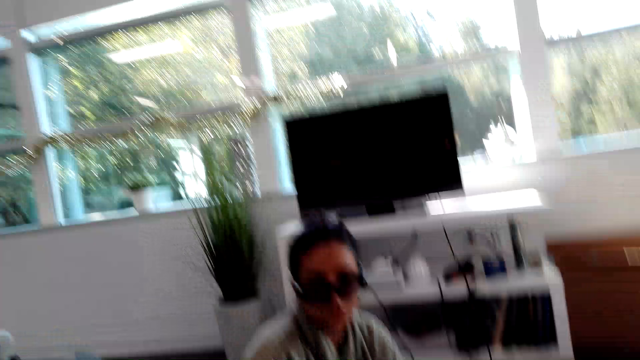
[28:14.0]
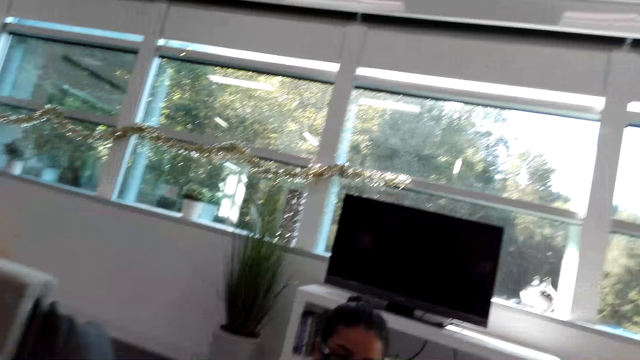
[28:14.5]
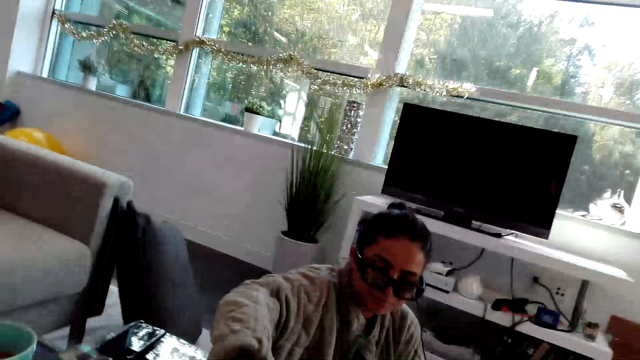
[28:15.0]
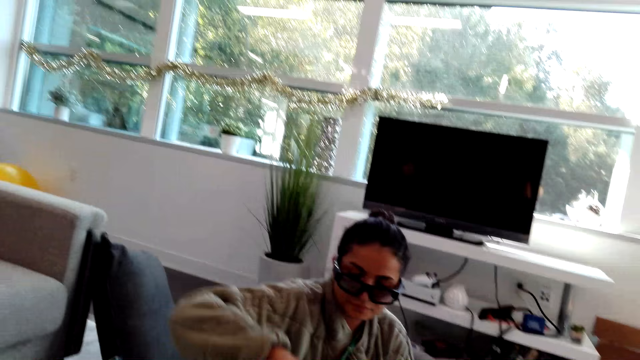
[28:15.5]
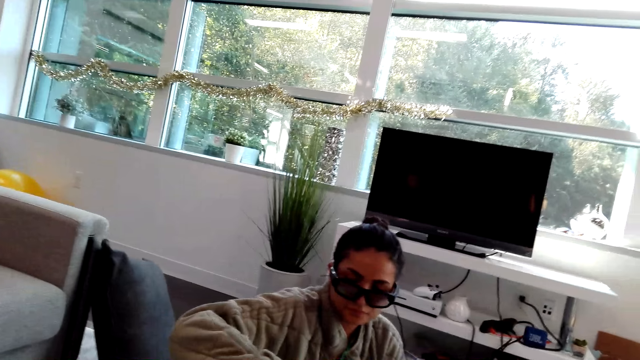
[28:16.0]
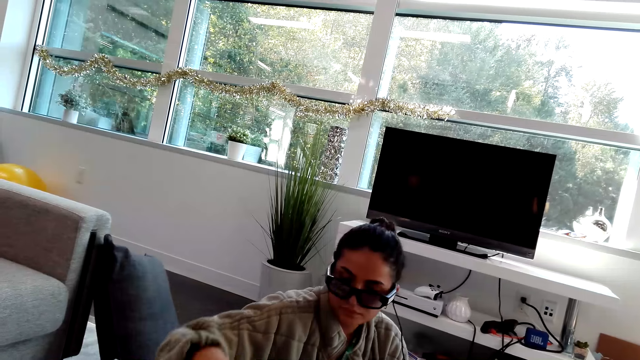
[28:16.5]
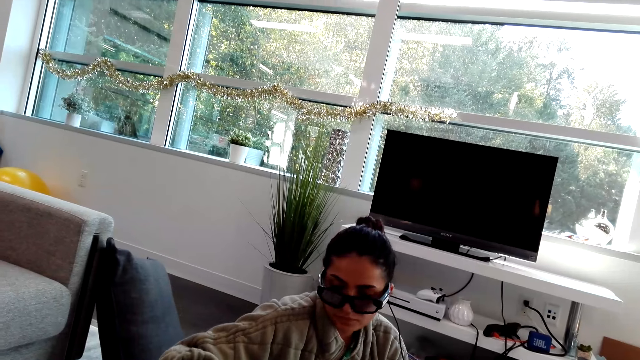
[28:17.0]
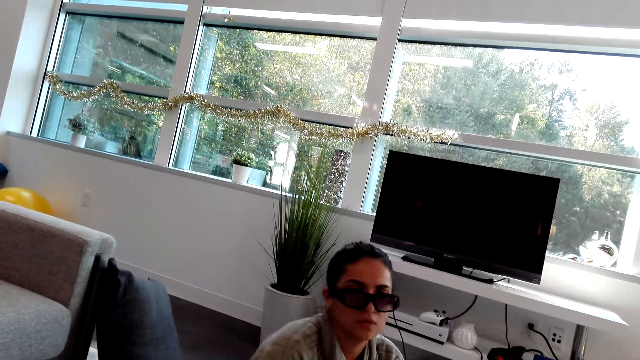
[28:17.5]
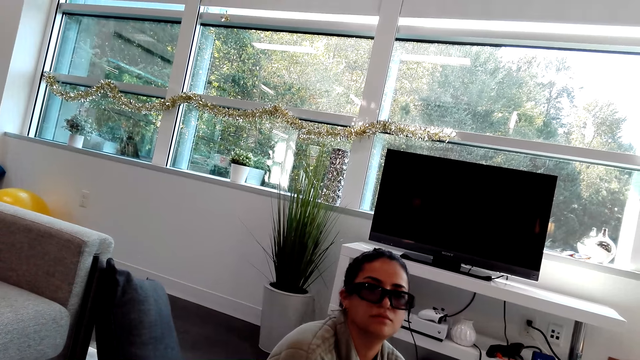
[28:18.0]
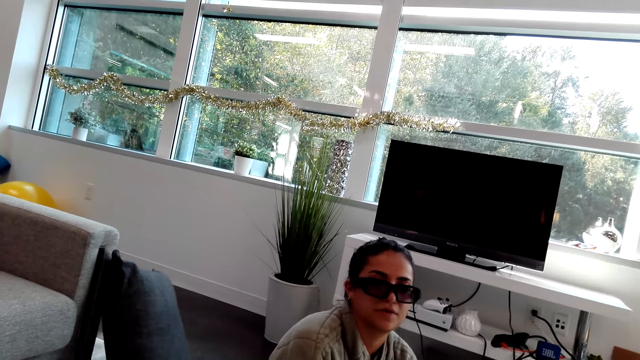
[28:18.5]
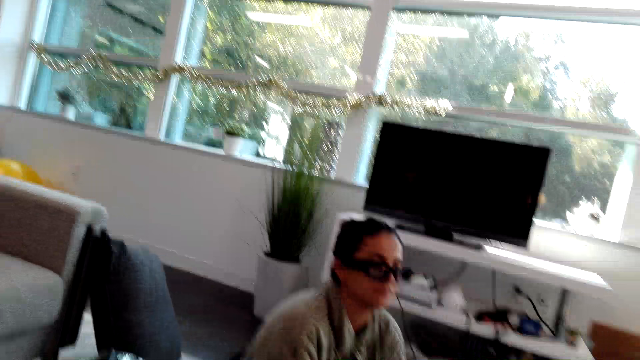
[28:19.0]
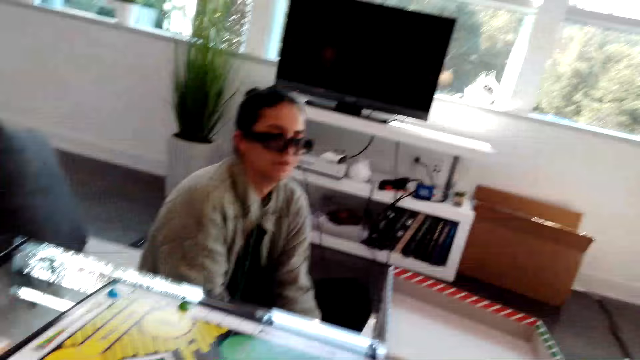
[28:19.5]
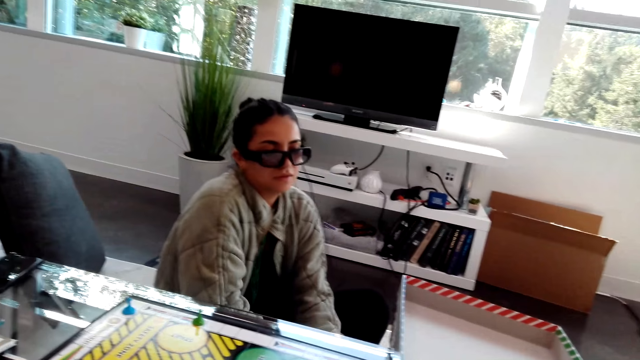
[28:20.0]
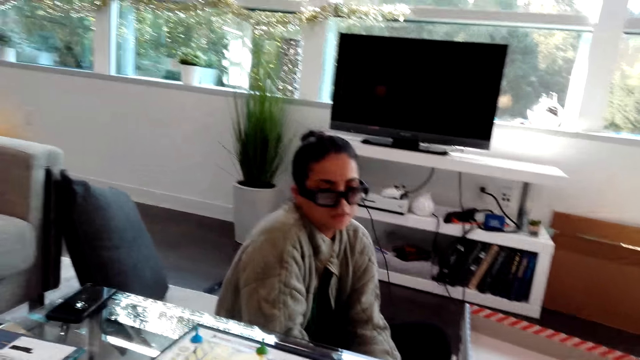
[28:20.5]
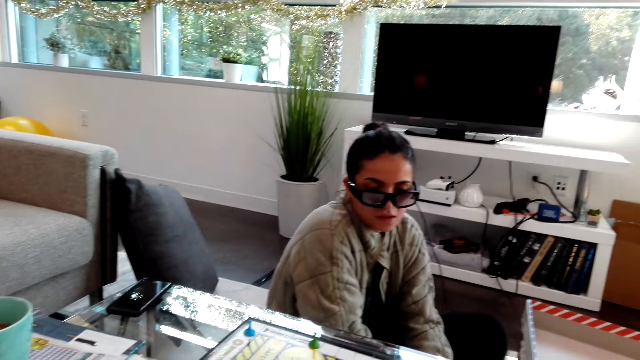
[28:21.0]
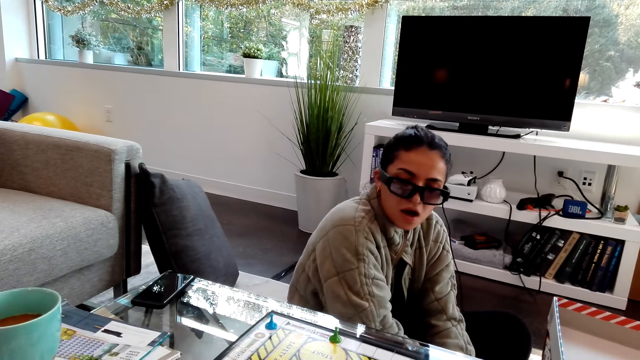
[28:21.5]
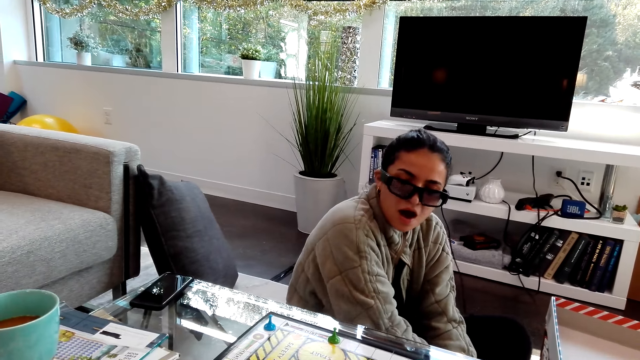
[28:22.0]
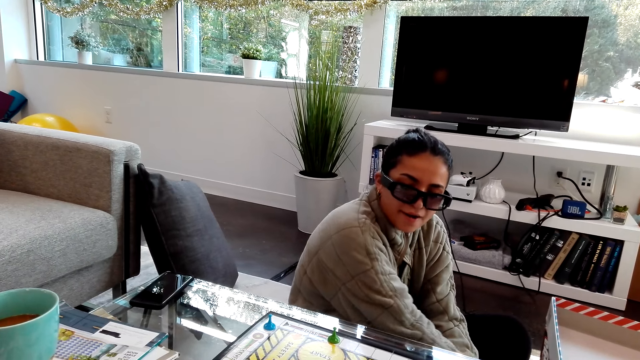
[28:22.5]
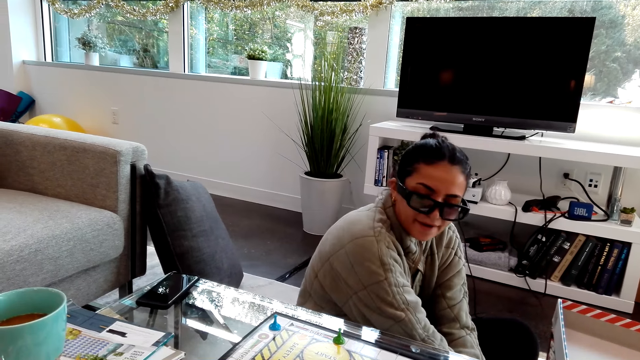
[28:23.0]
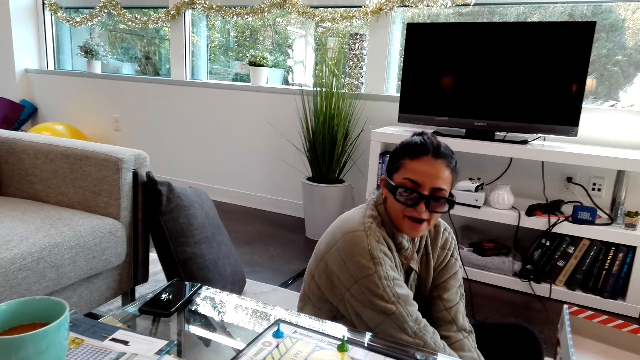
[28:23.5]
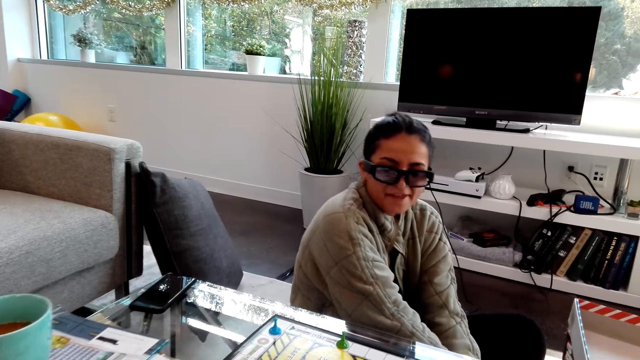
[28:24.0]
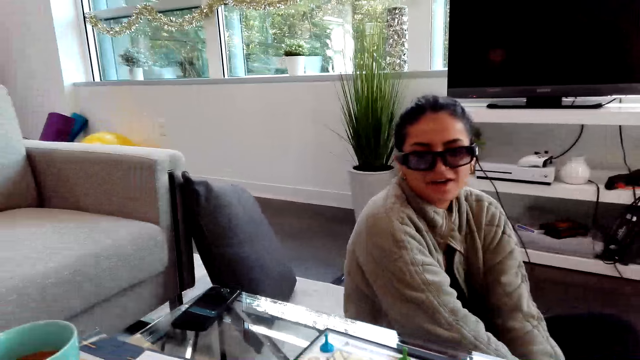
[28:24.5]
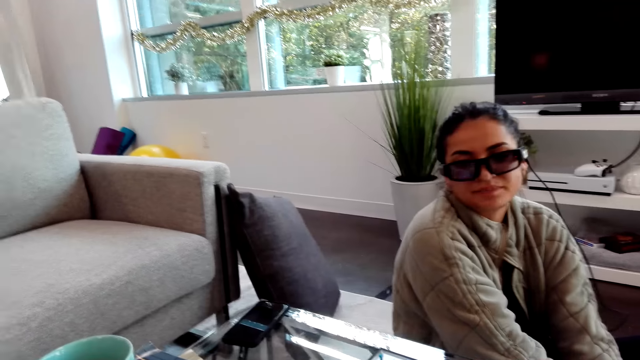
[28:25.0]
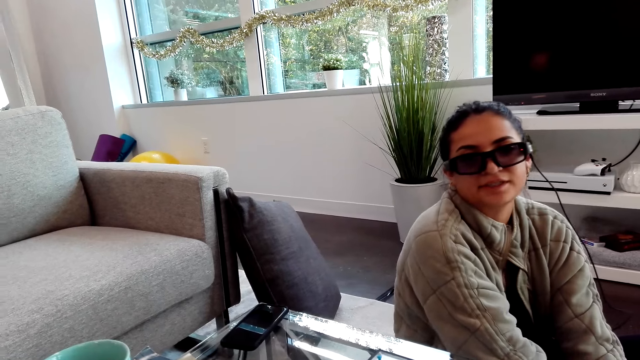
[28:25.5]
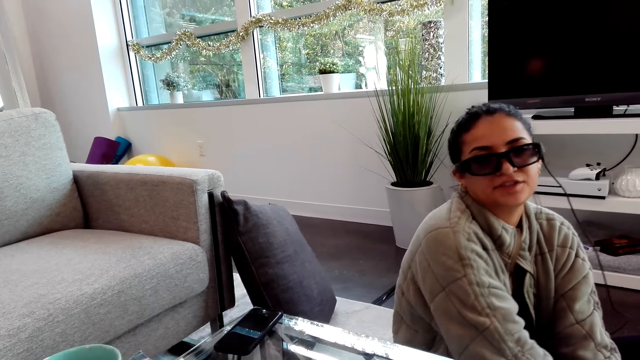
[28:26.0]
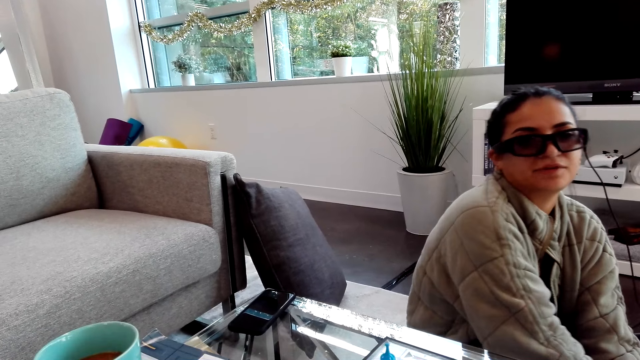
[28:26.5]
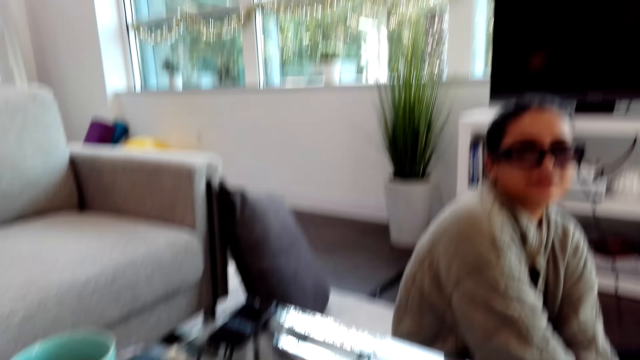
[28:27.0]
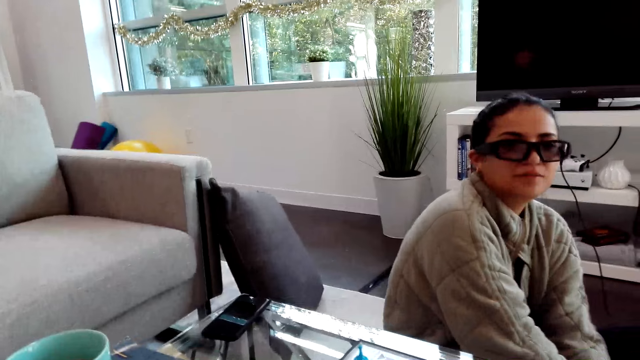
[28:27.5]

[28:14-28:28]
A woman moves a hand. The woman yawns.

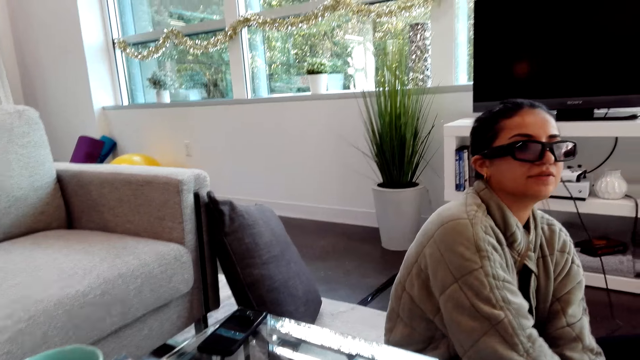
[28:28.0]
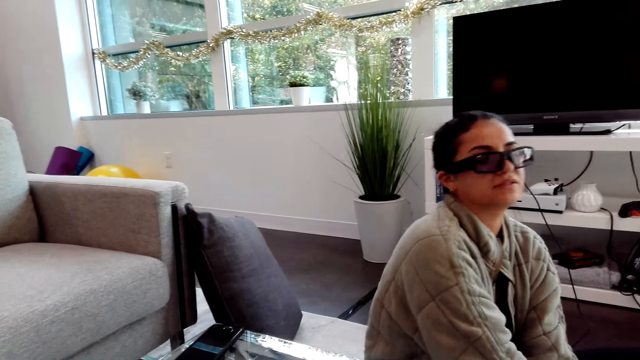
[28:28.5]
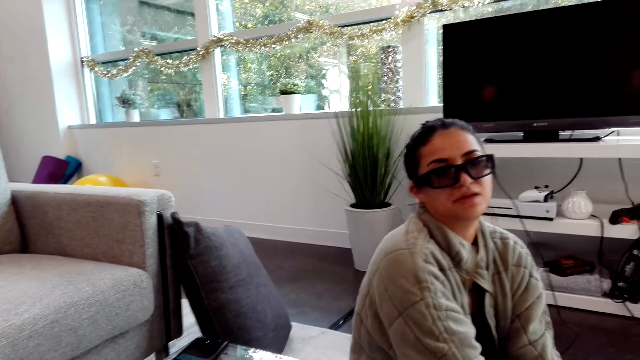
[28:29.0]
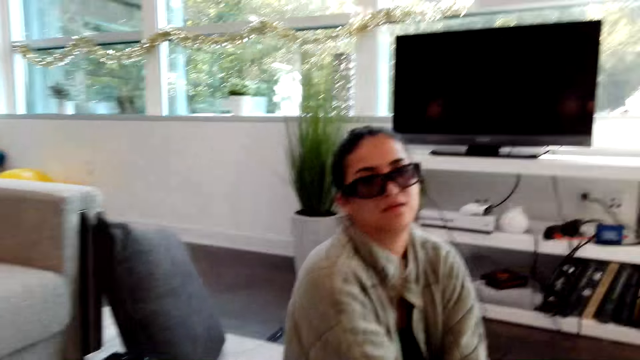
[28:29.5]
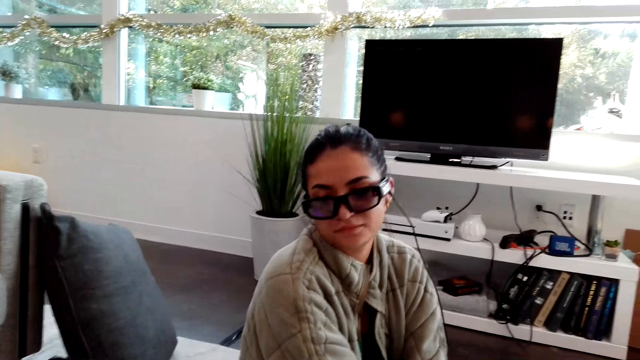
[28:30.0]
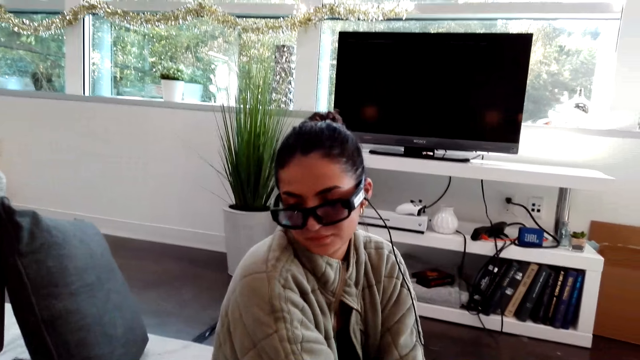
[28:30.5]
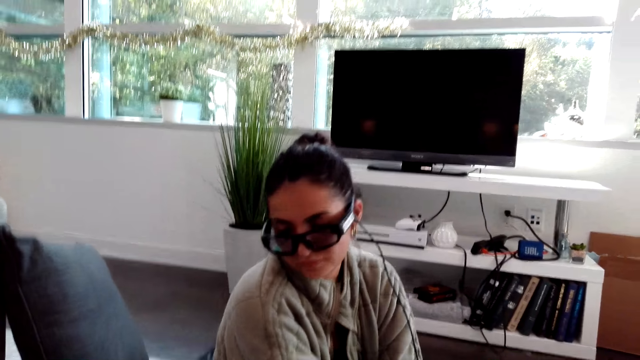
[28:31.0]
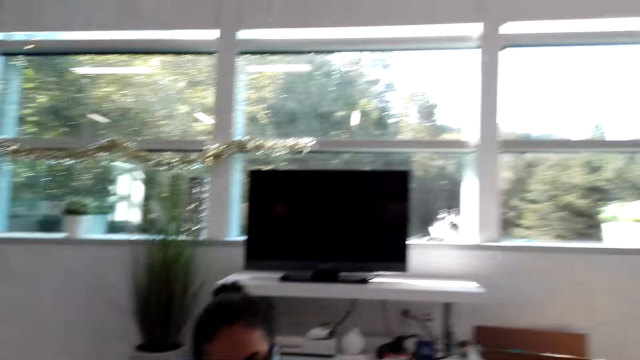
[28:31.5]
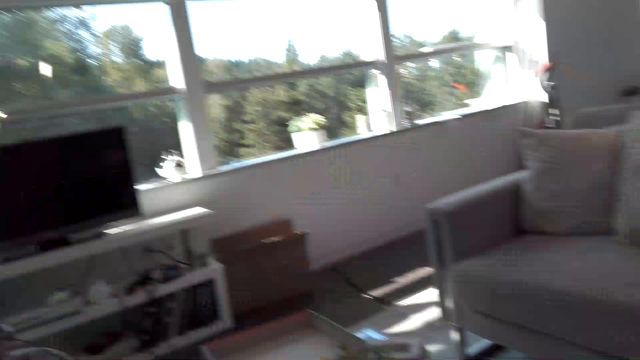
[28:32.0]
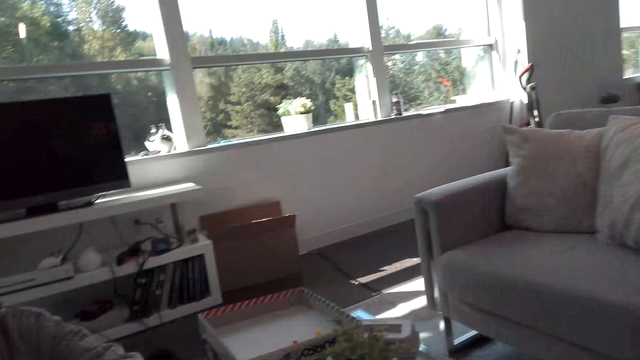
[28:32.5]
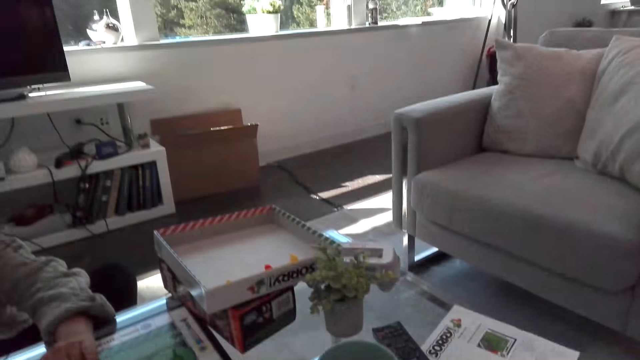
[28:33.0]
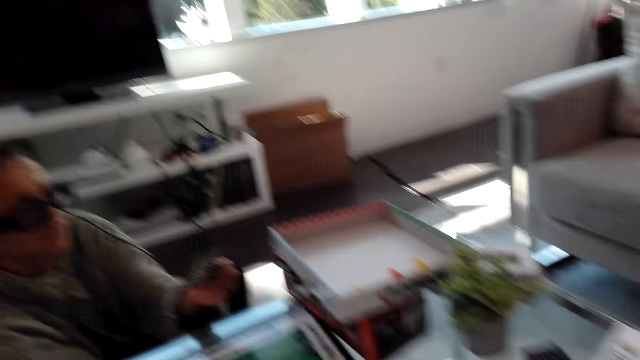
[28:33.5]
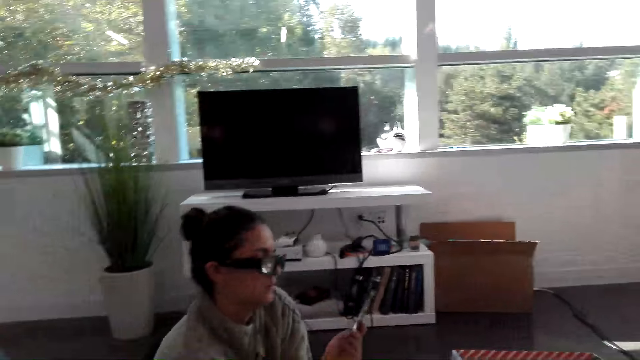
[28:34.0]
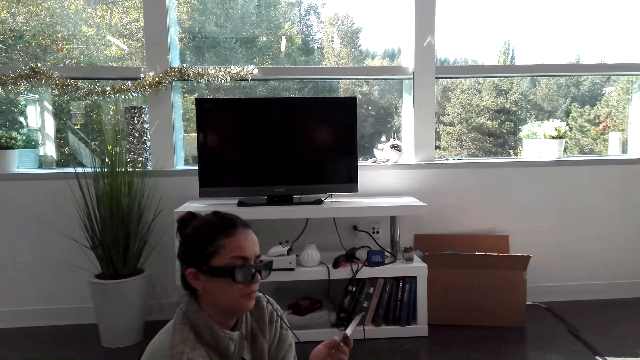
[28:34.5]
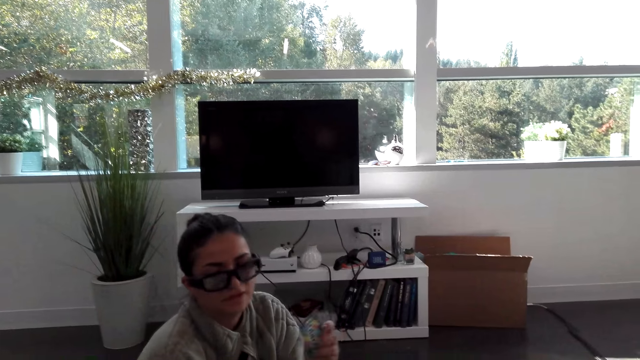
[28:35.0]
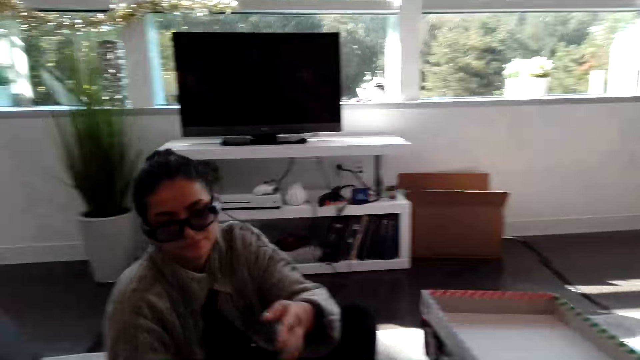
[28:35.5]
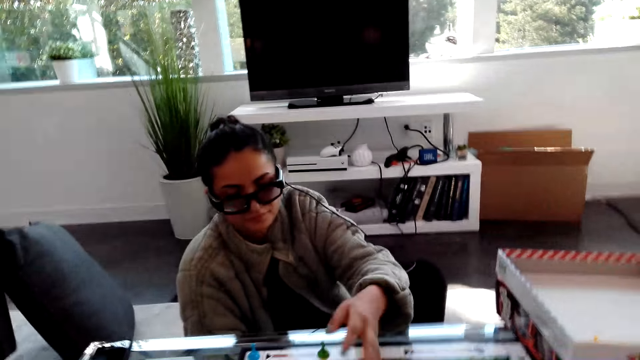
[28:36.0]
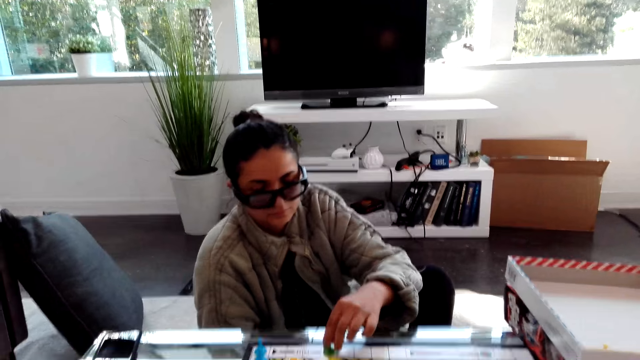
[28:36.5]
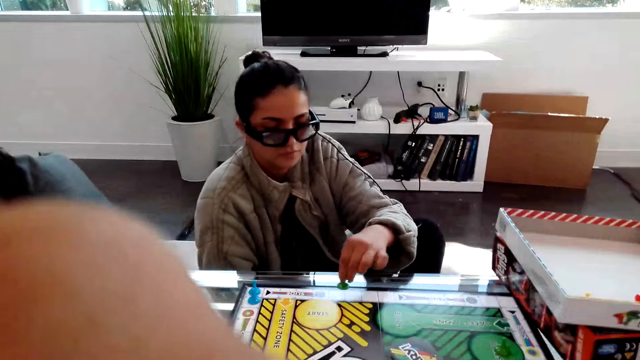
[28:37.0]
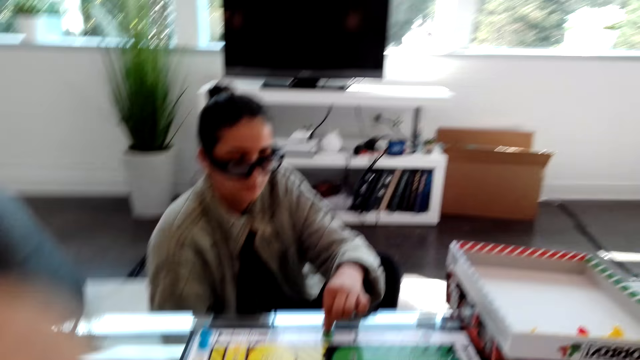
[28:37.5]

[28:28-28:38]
A woman looks at a table, holds a card, puts down the card, plays the Sorry dice game and moves a chess piece on the table.
